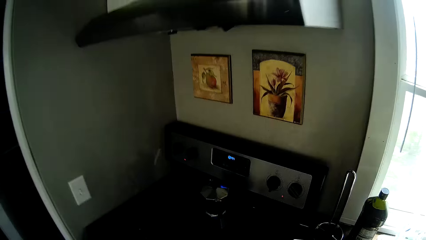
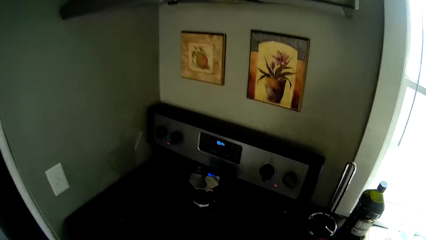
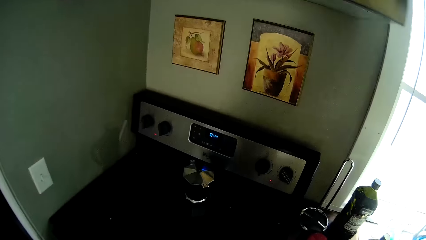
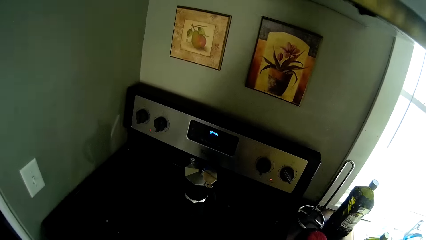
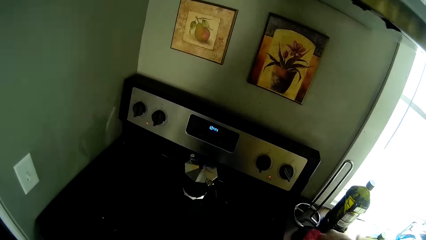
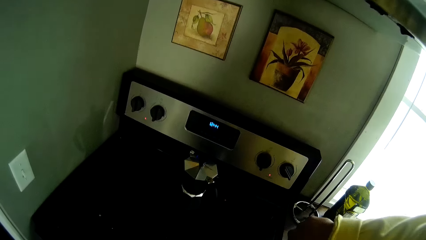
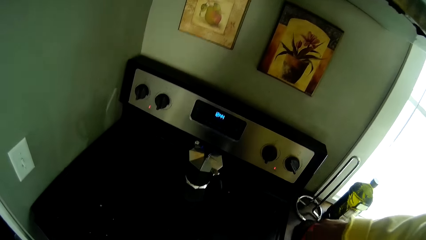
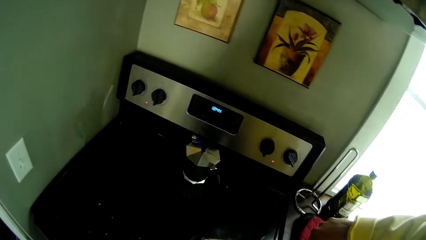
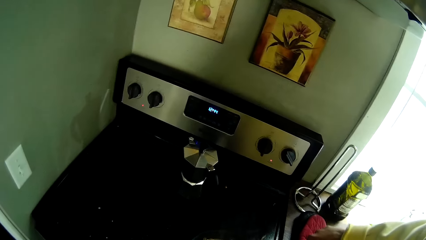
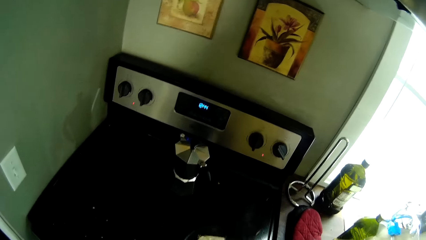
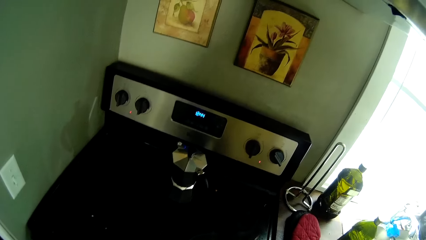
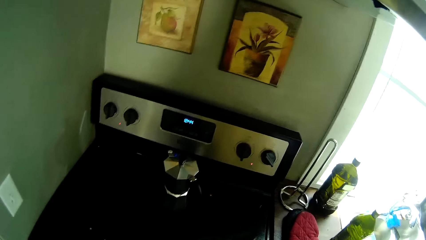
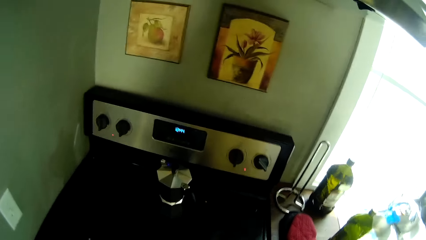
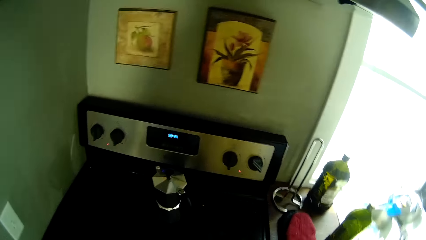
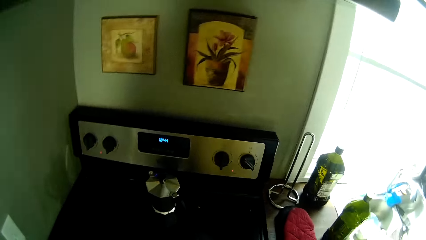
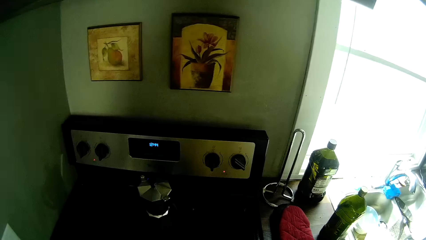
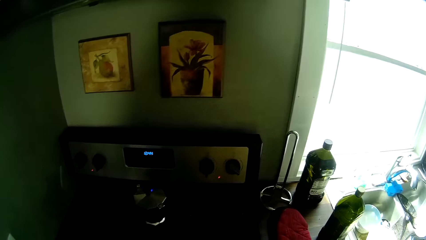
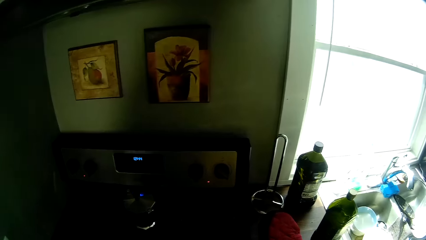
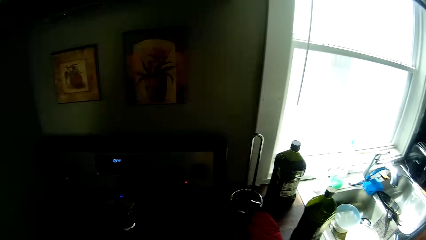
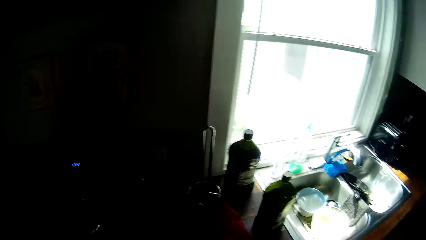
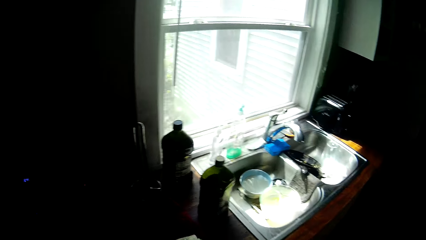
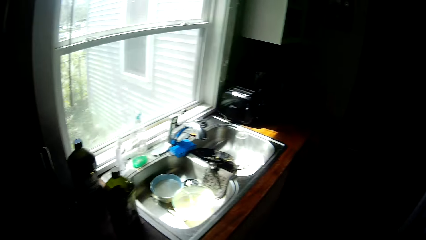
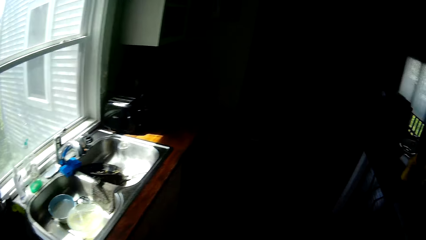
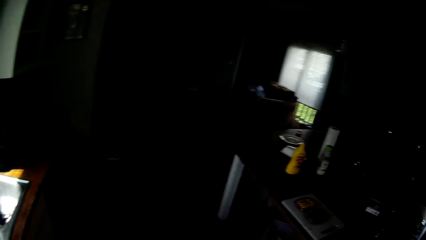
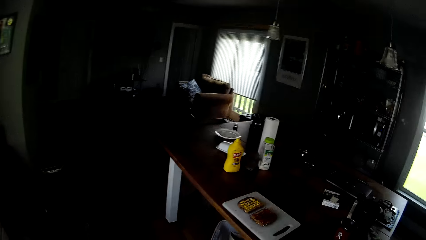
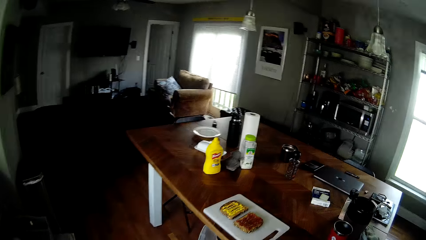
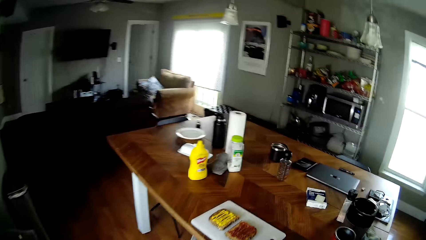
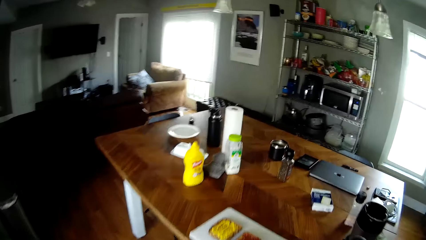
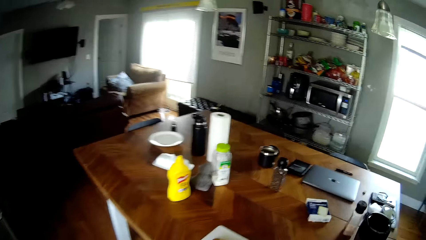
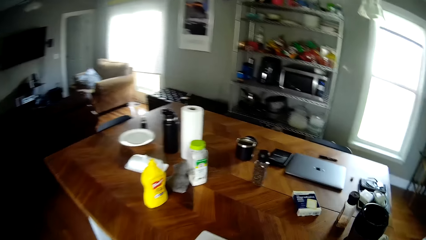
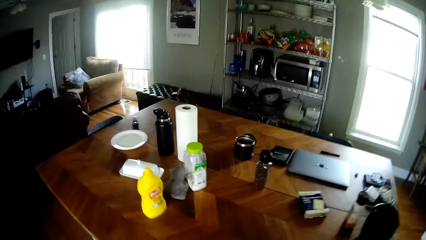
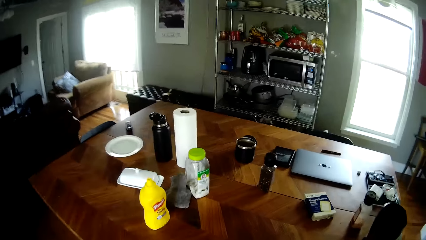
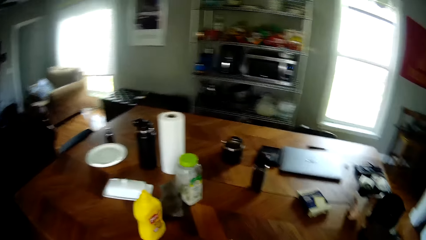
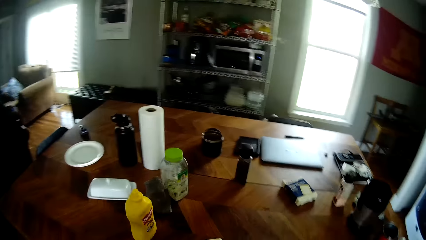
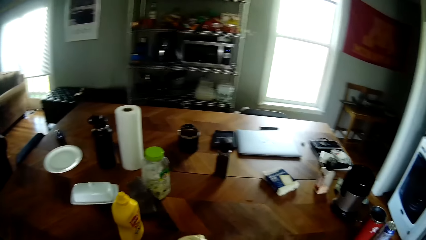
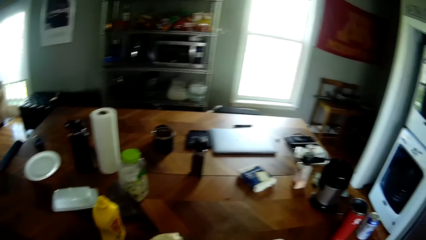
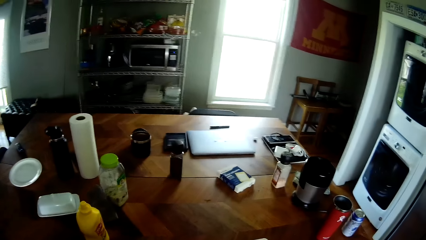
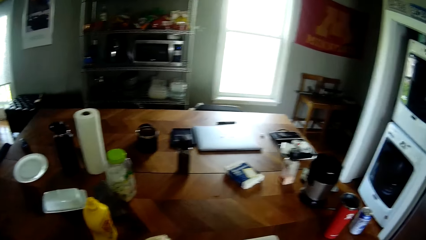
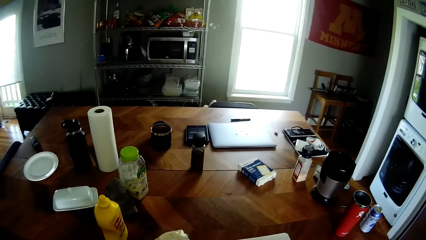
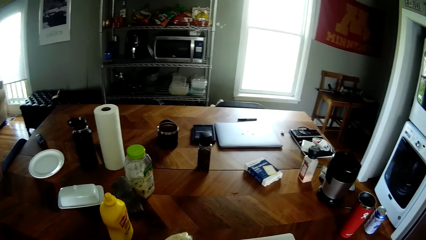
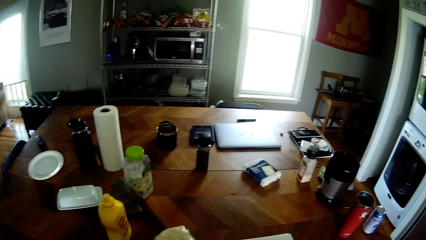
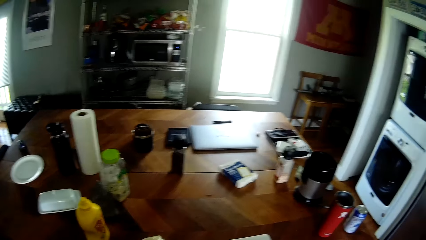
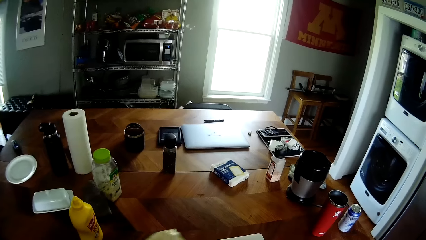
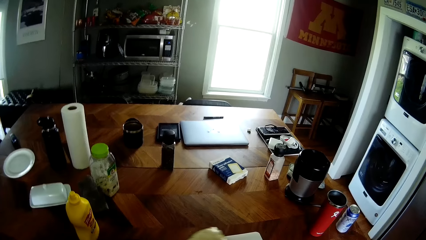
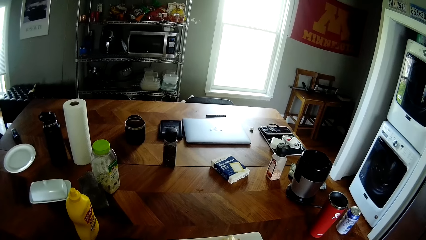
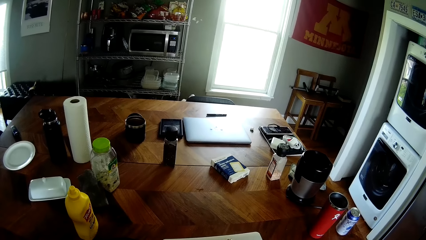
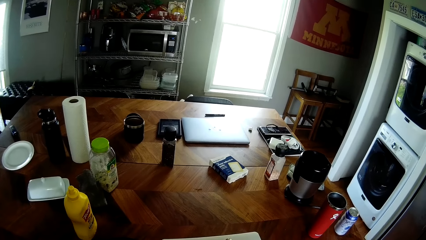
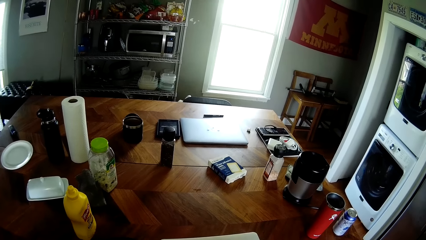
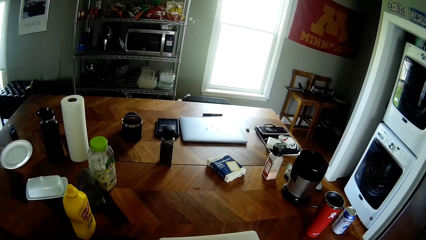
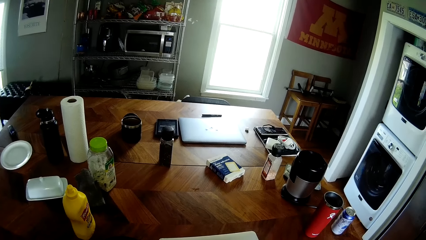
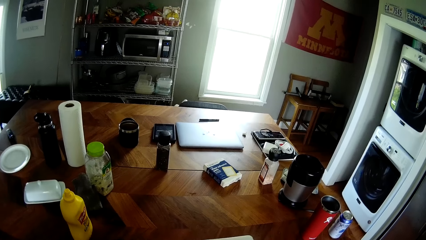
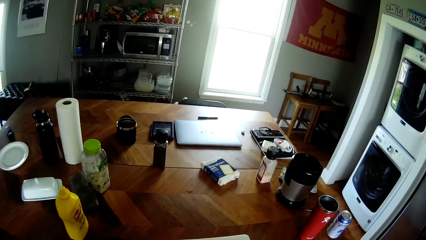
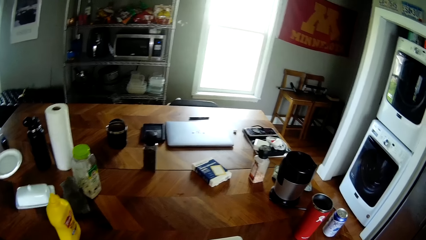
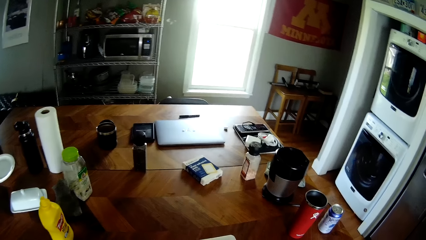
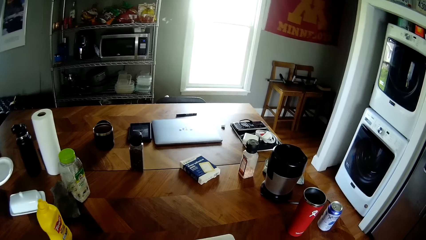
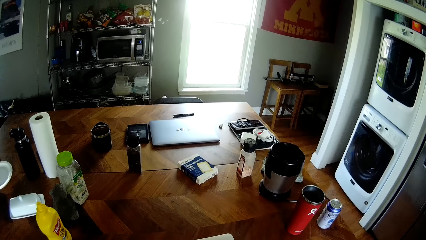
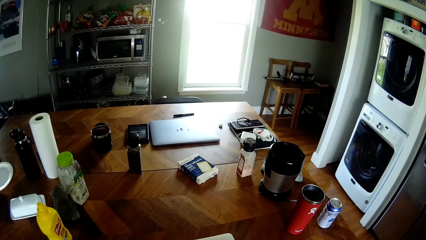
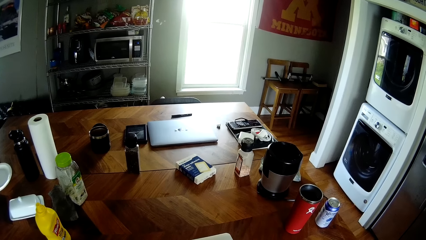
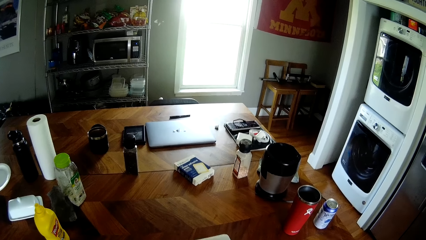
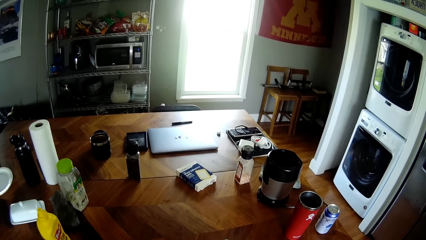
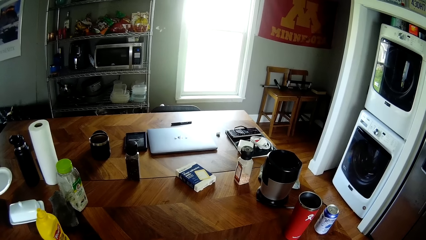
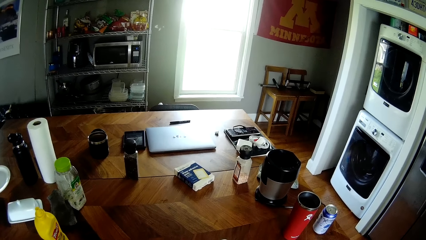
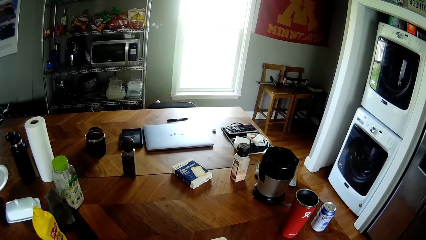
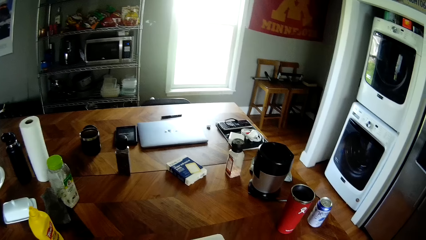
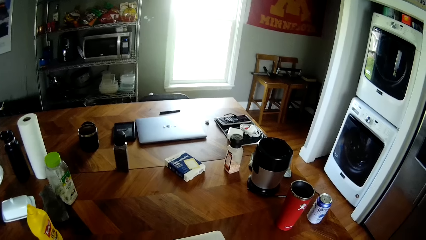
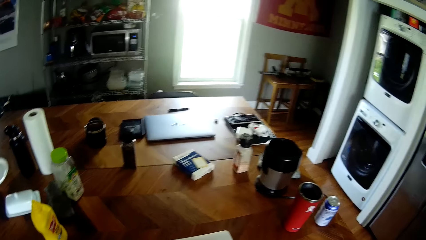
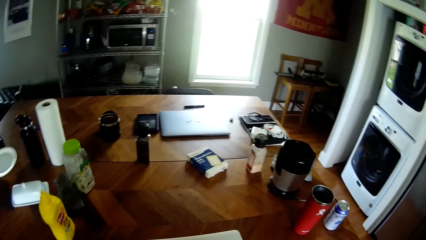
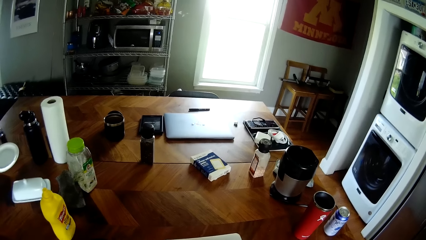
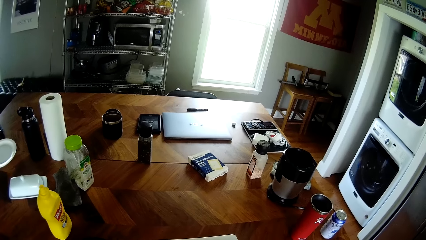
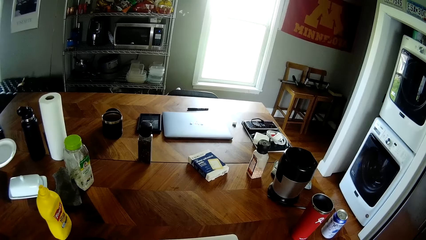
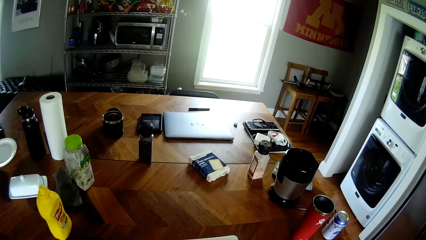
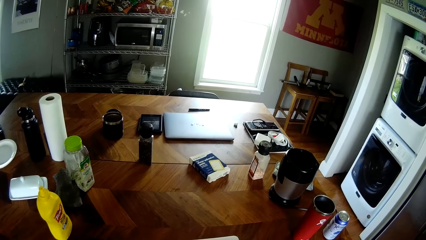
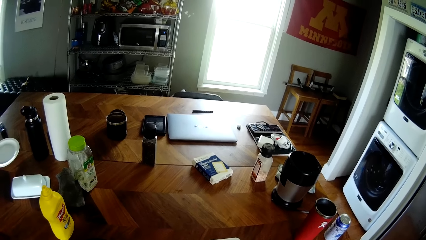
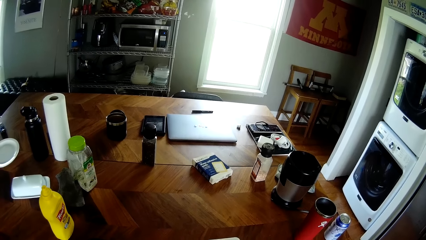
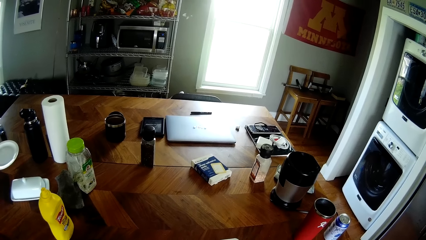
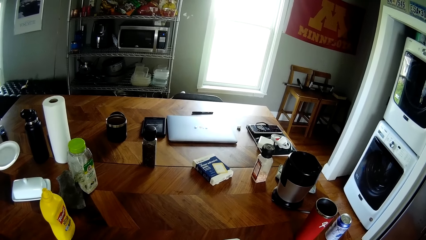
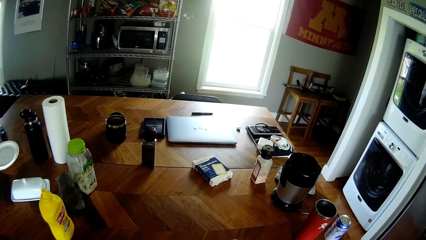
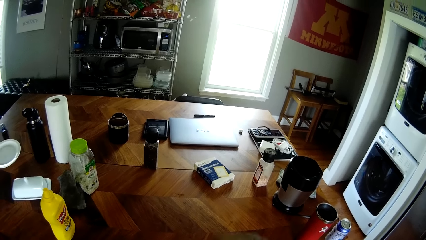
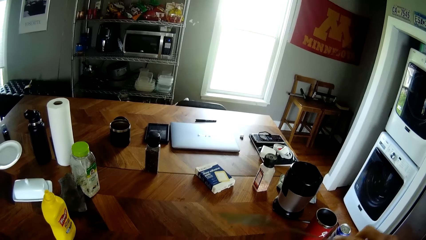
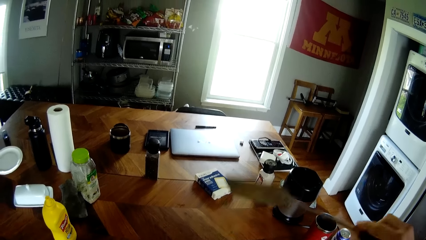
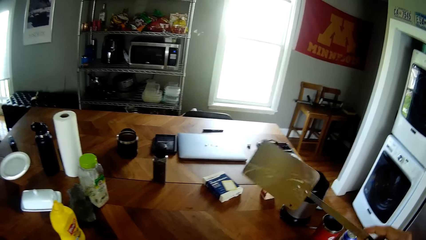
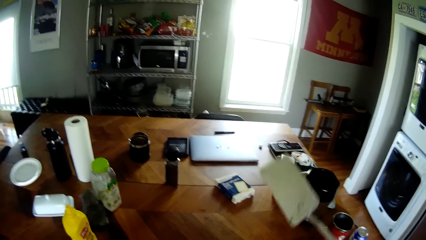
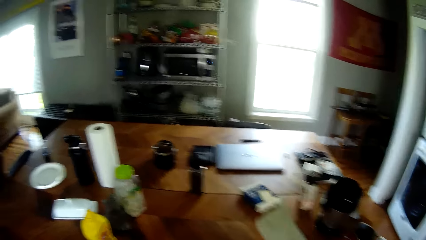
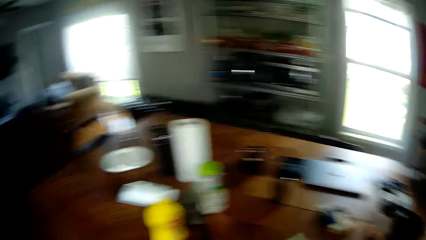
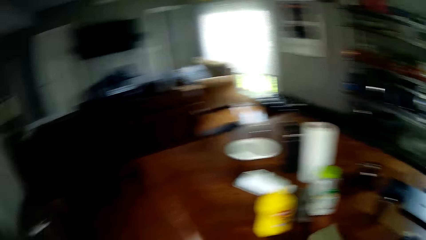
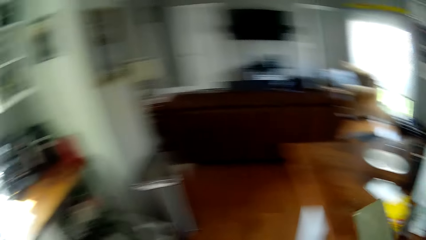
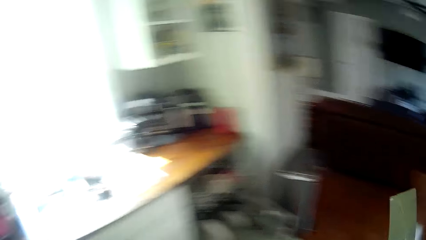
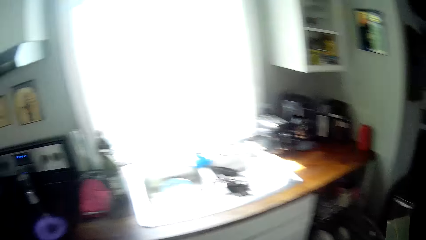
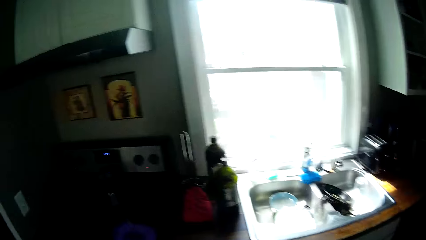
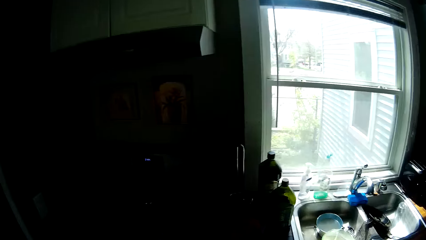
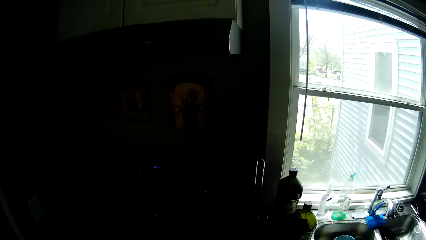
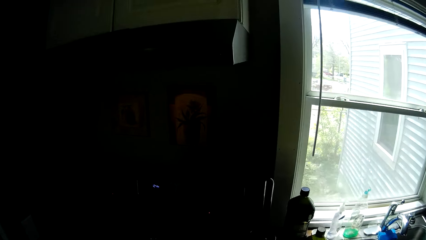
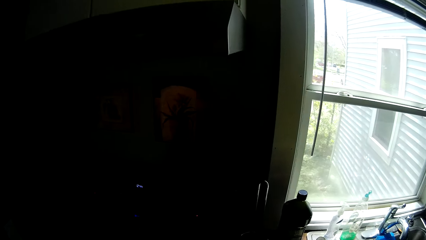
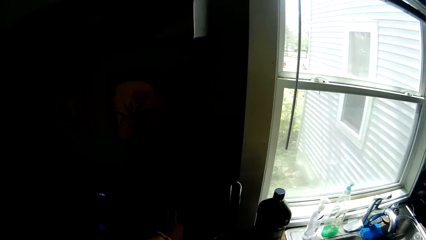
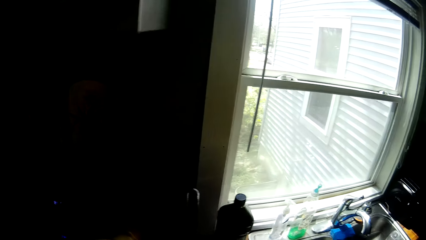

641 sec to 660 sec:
The camera wearer picks up something. He walks around. He picks up the serving spoon. He holds a spatula in his right hand. He carries the serving spoon.
